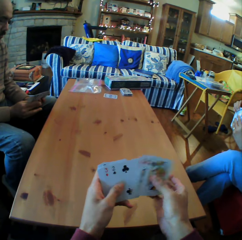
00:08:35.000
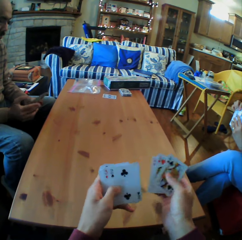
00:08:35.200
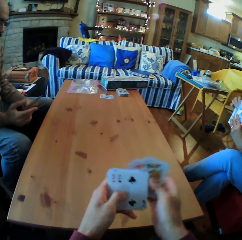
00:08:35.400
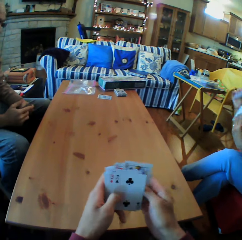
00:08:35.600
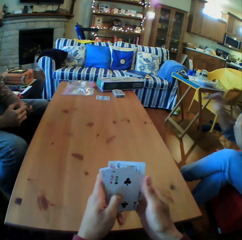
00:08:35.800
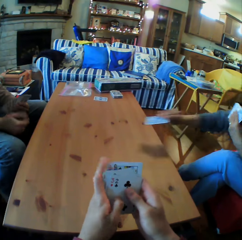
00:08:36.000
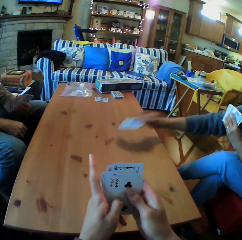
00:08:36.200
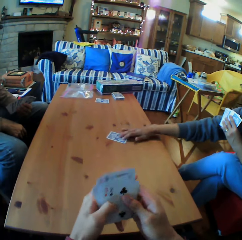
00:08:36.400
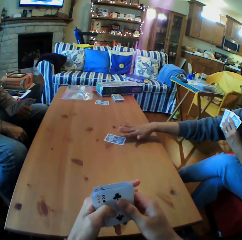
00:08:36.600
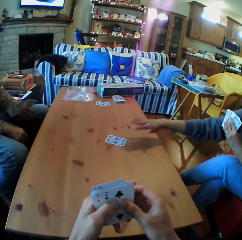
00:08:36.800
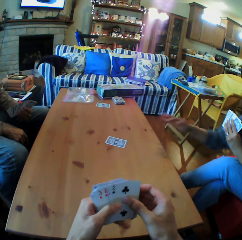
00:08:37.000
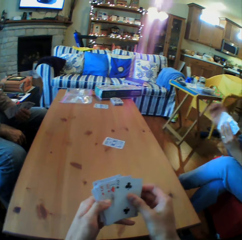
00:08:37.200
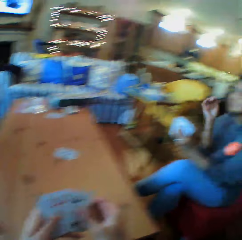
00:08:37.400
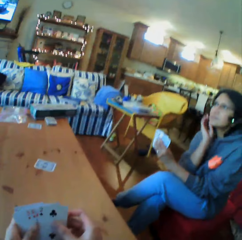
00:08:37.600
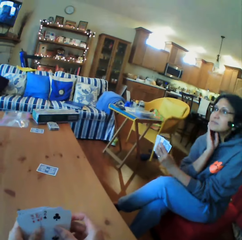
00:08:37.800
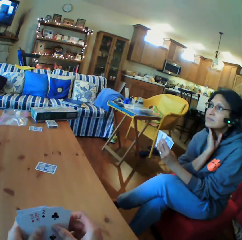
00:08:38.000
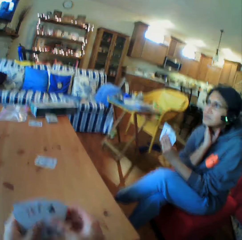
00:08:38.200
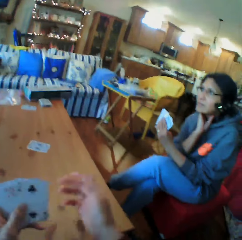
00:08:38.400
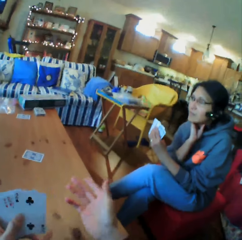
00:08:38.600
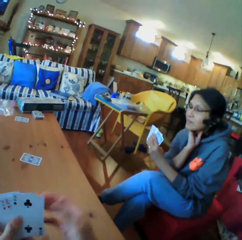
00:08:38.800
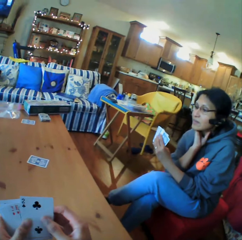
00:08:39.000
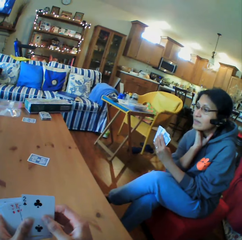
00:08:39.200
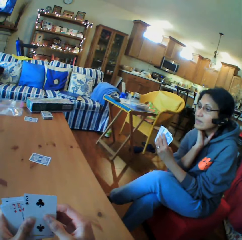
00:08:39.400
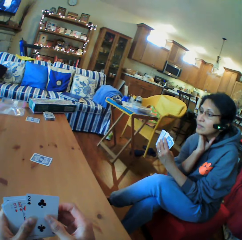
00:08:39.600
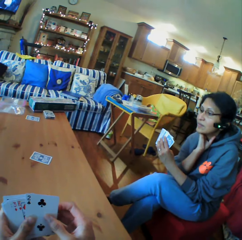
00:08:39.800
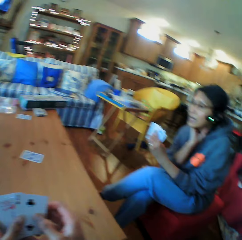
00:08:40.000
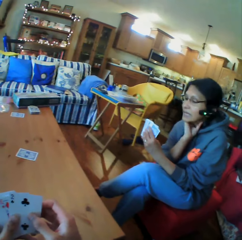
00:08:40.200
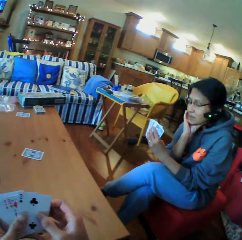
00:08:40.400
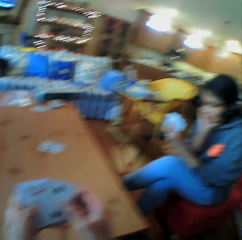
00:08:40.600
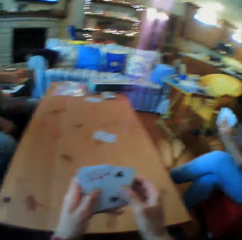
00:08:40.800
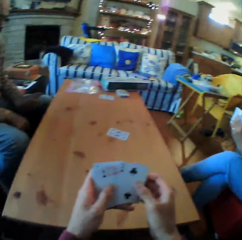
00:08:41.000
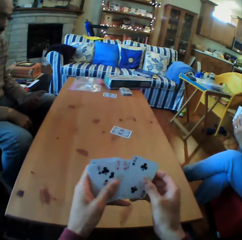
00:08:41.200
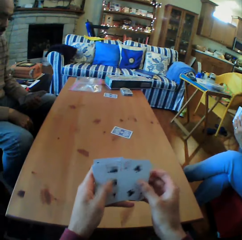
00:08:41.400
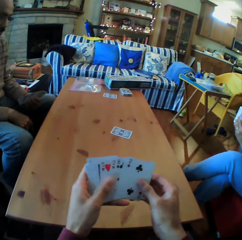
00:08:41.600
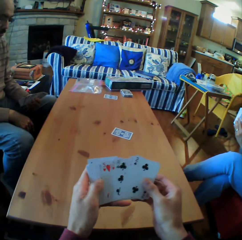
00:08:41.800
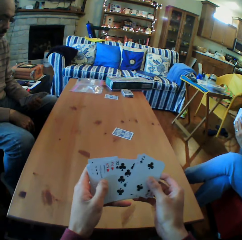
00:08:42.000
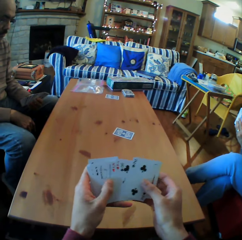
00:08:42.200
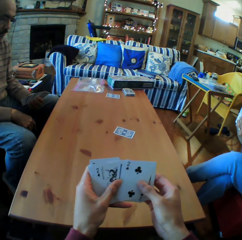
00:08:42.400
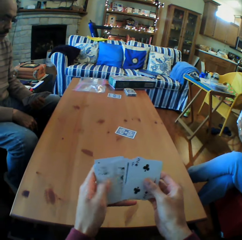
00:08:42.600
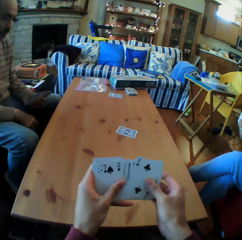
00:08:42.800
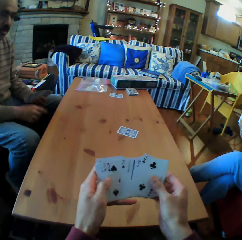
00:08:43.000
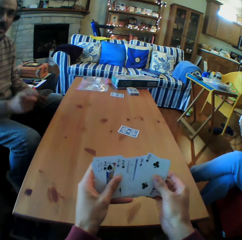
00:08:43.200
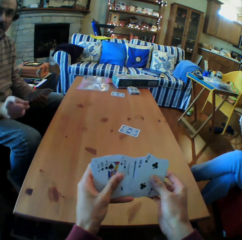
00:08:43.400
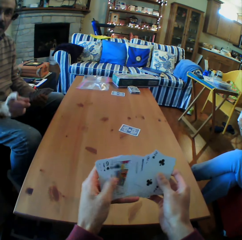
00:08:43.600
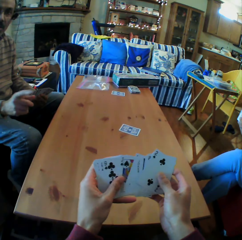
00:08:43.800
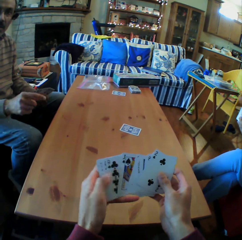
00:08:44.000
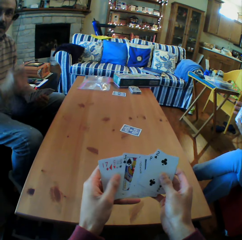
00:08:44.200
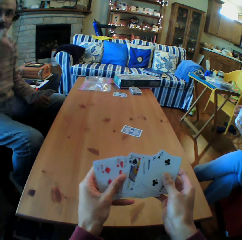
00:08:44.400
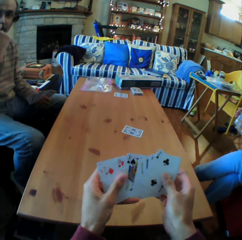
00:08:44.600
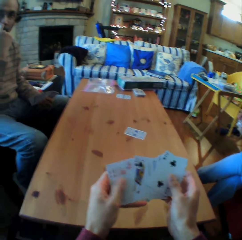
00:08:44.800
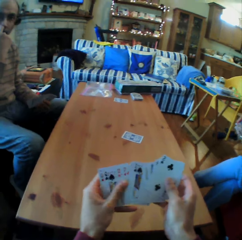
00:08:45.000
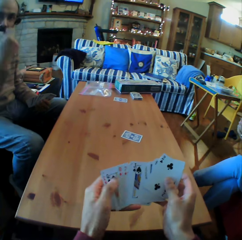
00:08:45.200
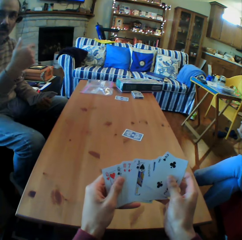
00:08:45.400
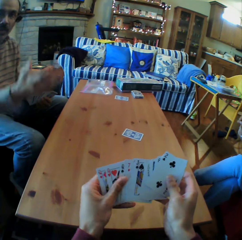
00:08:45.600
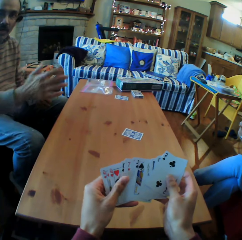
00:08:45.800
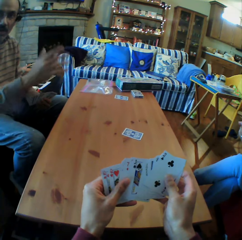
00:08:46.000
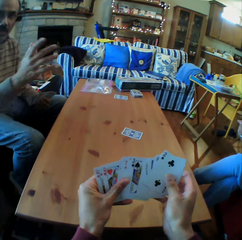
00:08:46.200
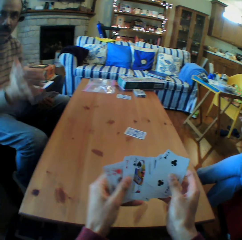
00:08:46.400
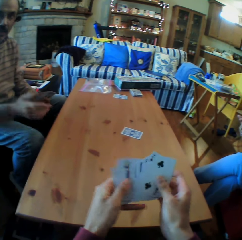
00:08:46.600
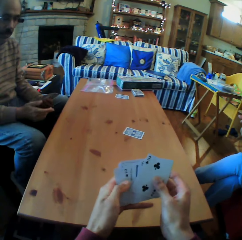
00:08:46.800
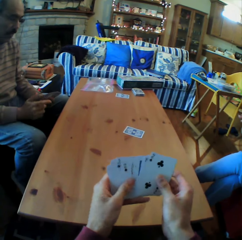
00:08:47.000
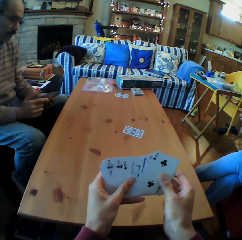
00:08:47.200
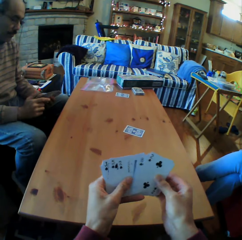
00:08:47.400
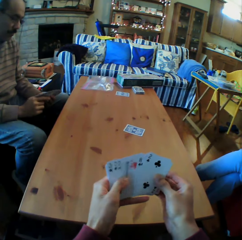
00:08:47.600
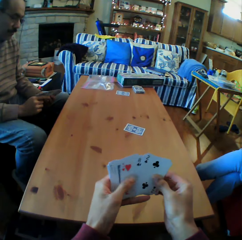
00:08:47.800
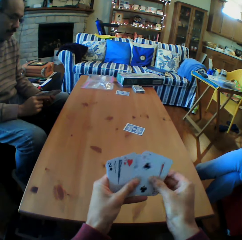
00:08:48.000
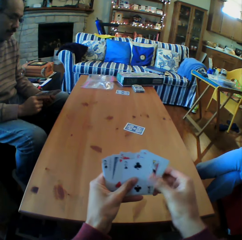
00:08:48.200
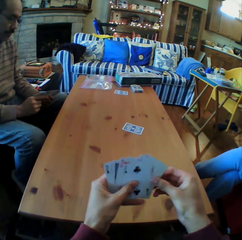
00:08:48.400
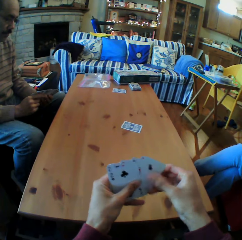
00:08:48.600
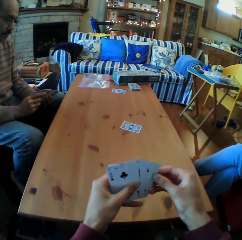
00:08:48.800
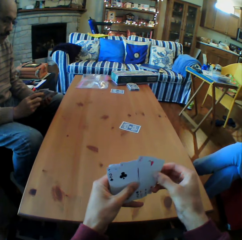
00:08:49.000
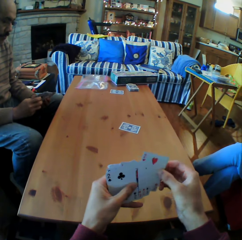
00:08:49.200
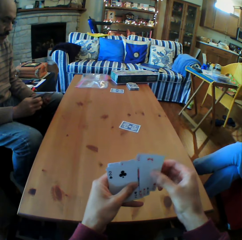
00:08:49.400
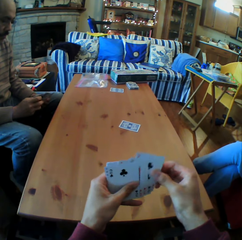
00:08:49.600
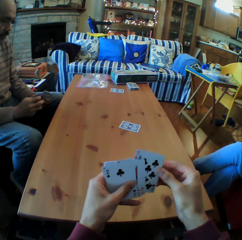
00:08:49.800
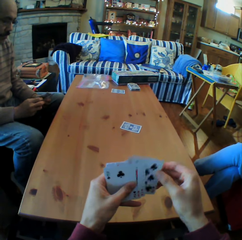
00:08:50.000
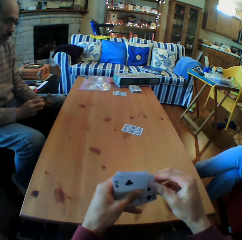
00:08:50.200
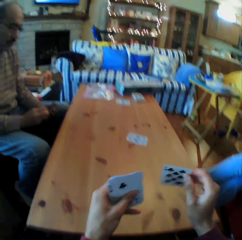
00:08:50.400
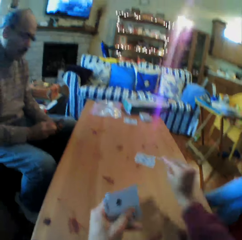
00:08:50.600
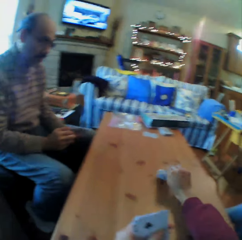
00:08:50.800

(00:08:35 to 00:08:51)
A woman puts the cards on the table. The camera wearer looks at the woman. They talk. They arrange the cards from the table. They shuffle the cards. A man converses with the camera wearer. The camera wearer talks. They arrange the cards from the table. They arrange the cards from the table again. They shuffle the cards.

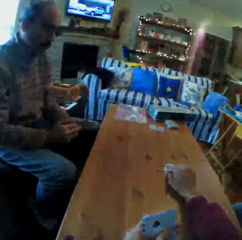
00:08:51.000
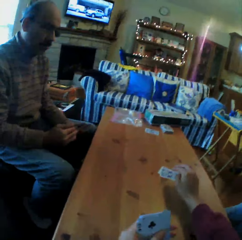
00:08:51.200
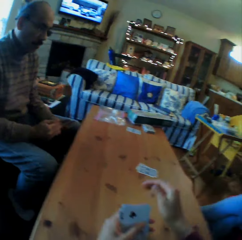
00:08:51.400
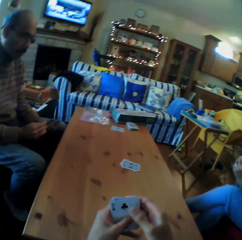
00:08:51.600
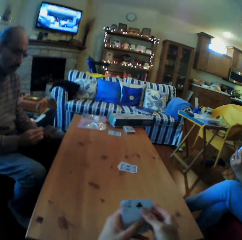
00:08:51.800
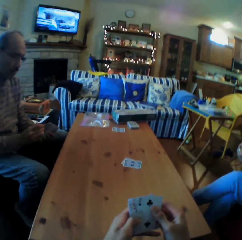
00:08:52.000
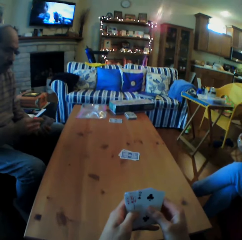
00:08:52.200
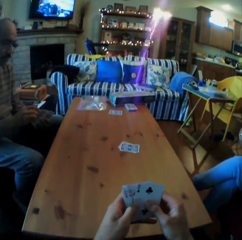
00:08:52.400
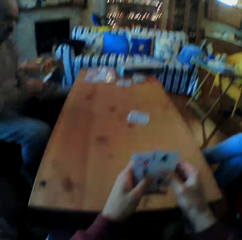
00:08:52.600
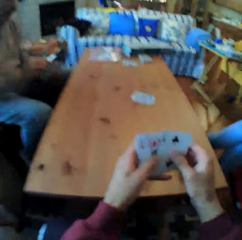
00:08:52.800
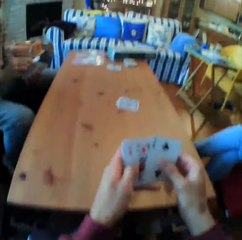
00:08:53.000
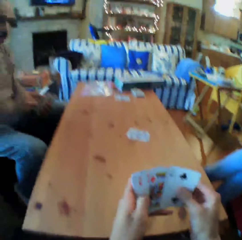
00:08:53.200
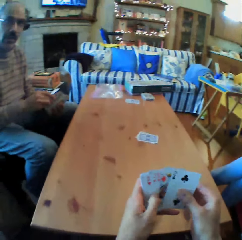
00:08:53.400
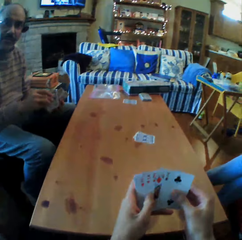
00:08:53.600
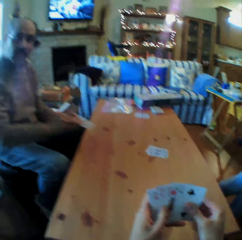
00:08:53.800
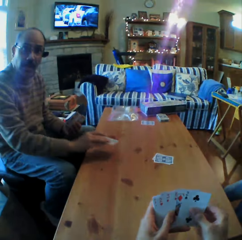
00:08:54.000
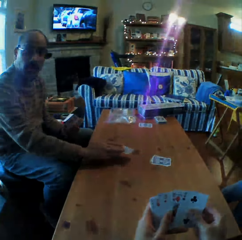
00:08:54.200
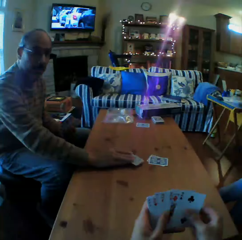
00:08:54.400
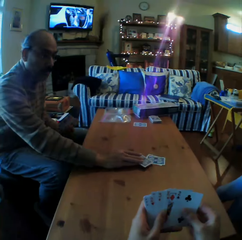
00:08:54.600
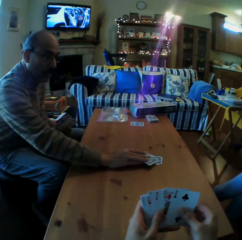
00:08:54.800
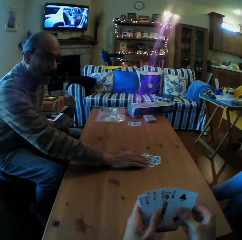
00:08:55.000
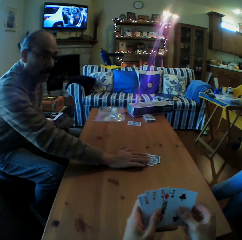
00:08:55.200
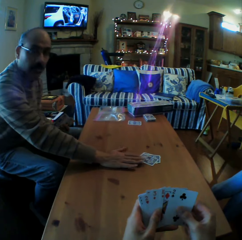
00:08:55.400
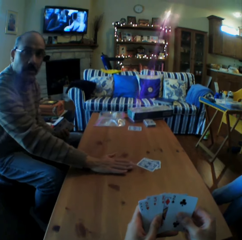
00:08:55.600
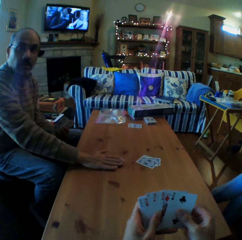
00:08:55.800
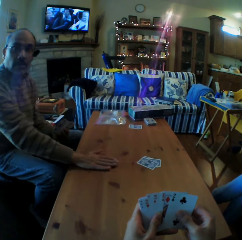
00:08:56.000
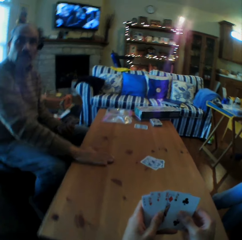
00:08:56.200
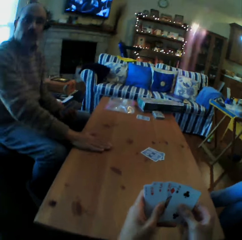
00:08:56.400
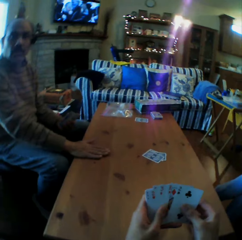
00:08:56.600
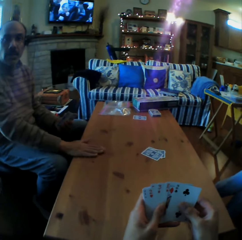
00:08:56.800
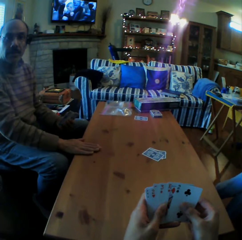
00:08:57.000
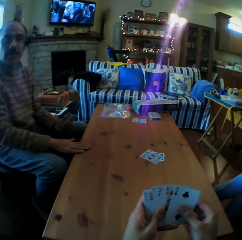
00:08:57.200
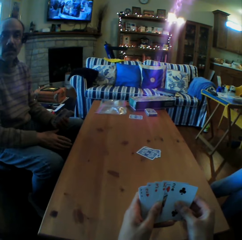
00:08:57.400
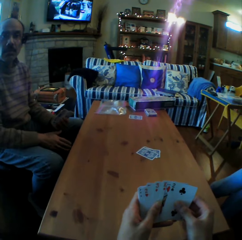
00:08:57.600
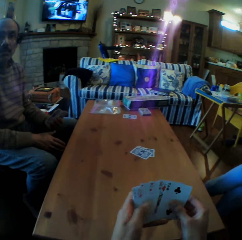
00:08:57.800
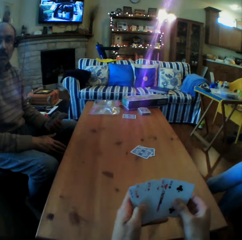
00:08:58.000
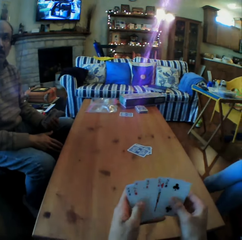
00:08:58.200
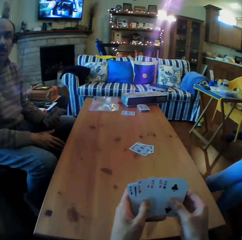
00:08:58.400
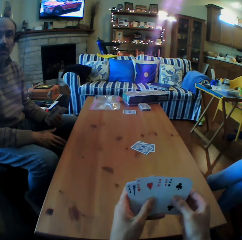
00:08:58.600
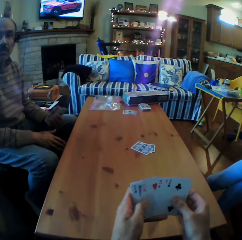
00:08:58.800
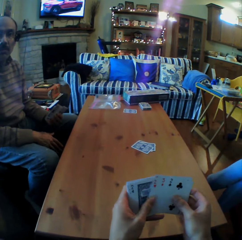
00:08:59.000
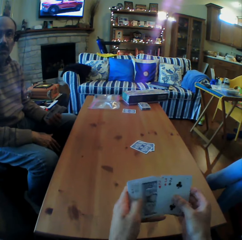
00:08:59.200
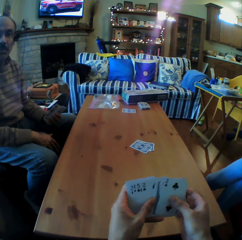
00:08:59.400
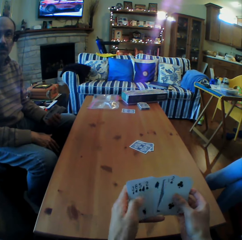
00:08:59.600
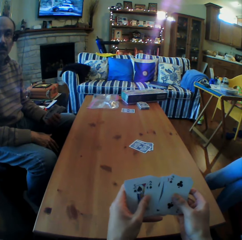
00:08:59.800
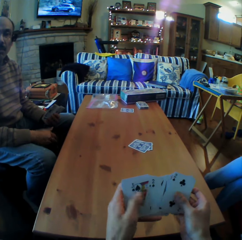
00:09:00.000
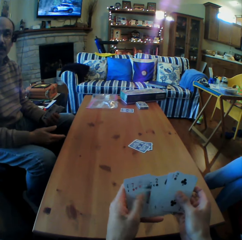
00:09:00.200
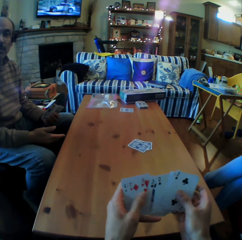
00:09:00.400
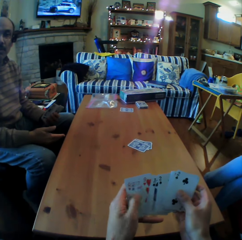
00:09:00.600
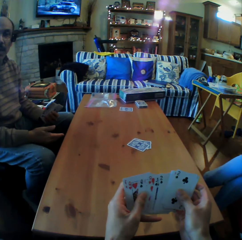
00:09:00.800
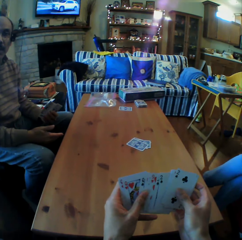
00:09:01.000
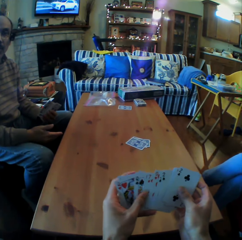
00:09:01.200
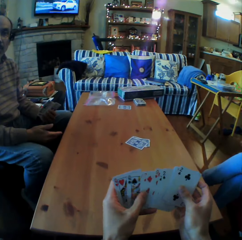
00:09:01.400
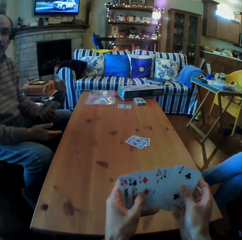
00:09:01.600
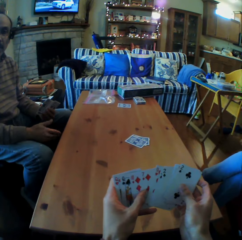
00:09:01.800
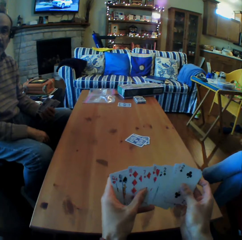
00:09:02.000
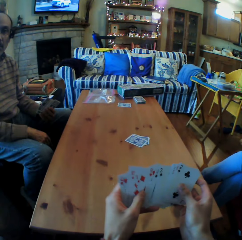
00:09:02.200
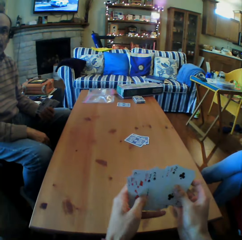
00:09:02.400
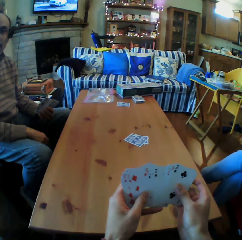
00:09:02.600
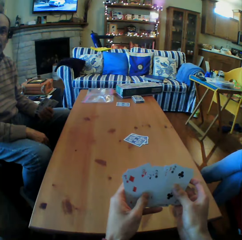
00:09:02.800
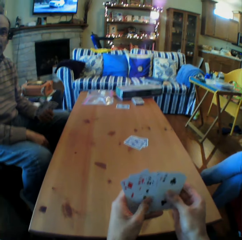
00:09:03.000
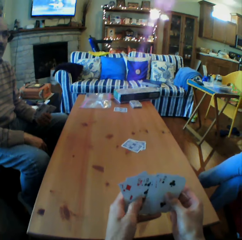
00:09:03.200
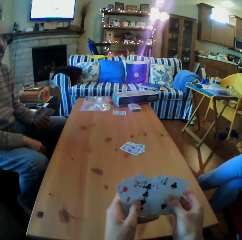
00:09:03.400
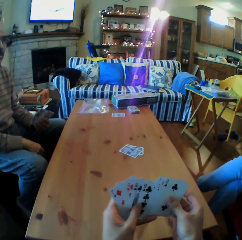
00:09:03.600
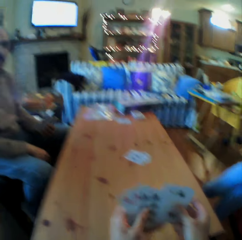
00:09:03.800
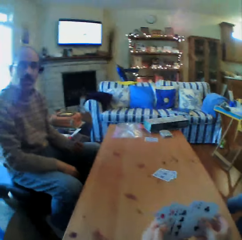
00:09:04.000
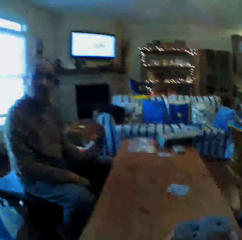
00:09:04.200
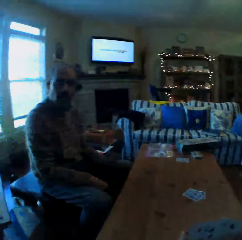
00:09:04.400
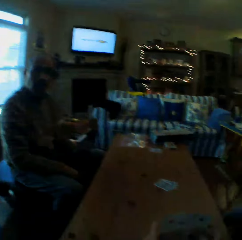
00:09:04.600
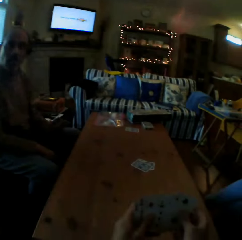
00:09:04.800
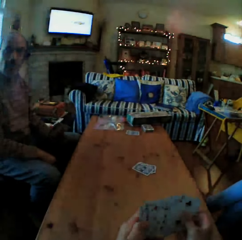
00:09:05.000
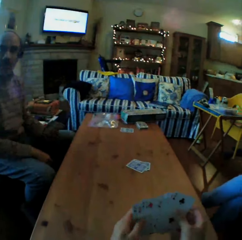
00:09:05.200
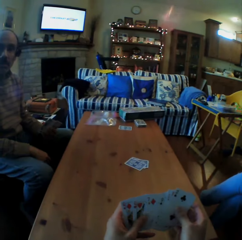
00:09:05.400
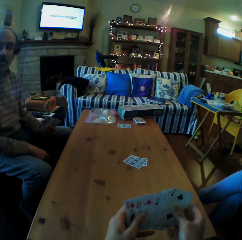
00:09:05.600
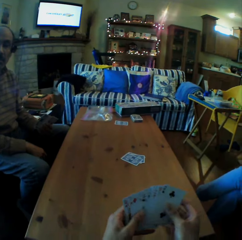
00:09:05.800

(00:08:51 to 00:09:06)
The camera wearer puts the cards on the table. They look at the cards. A man talks, puts the cards on the table, and looks at the camera wearer. The camera wearer talks. They arrange the cards from the table. The man converses with the camera wearer. Another person talks. The camera wearer converses with the man.
